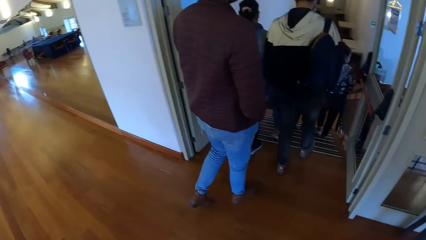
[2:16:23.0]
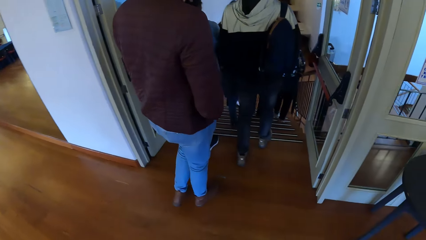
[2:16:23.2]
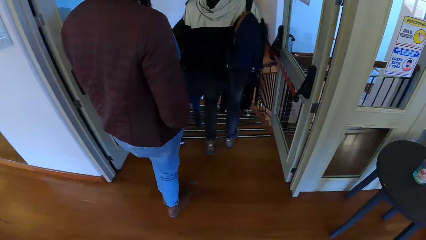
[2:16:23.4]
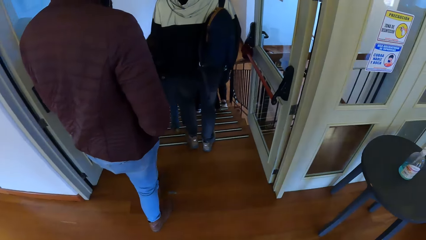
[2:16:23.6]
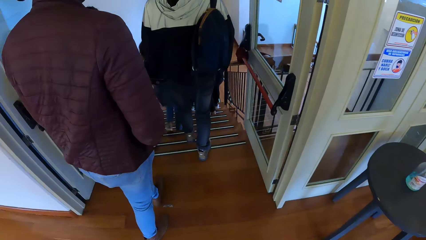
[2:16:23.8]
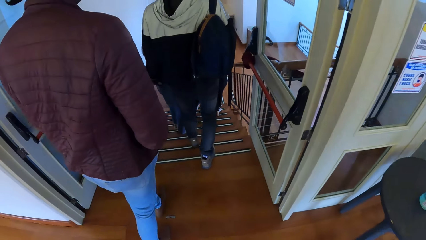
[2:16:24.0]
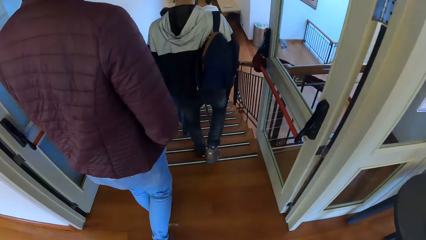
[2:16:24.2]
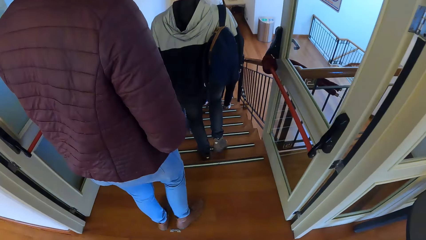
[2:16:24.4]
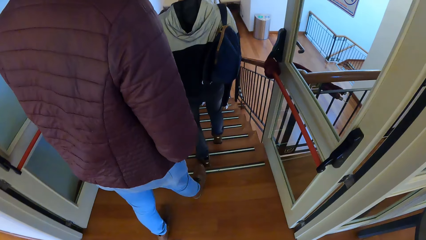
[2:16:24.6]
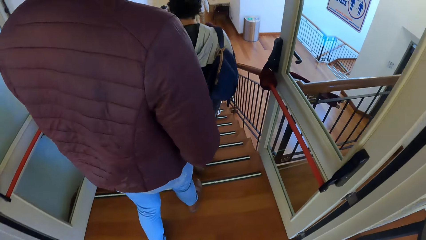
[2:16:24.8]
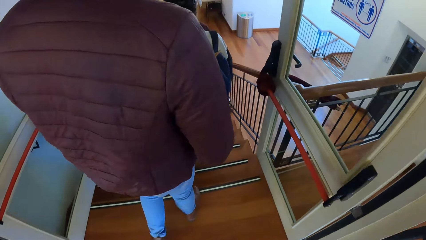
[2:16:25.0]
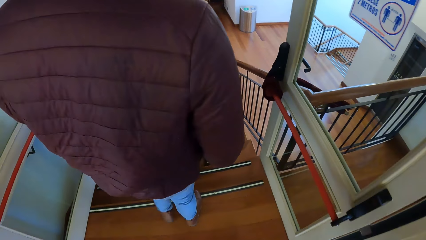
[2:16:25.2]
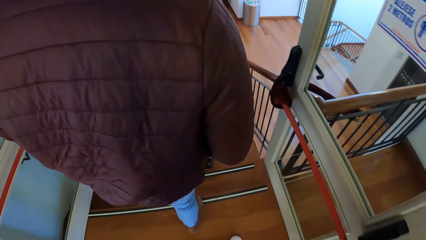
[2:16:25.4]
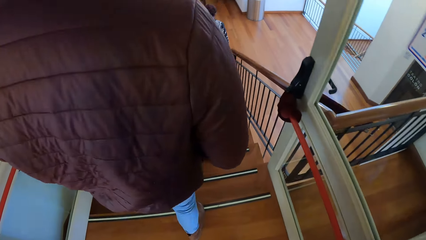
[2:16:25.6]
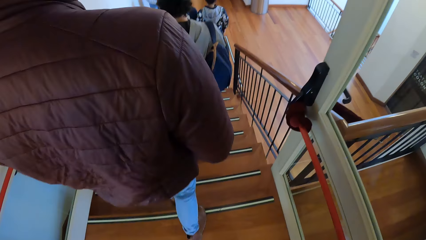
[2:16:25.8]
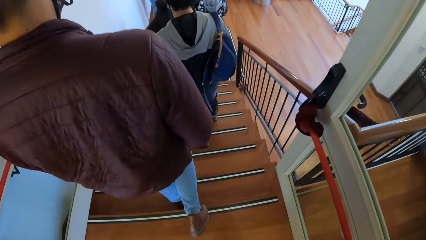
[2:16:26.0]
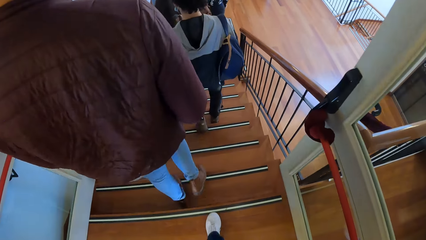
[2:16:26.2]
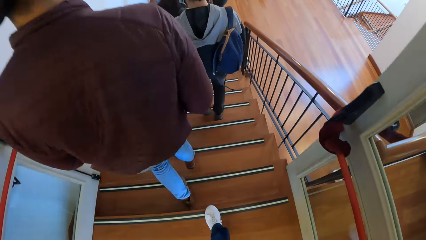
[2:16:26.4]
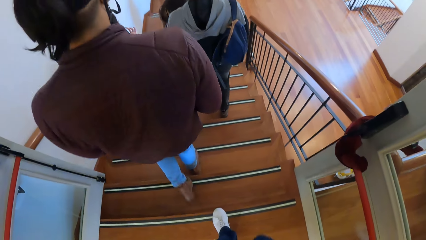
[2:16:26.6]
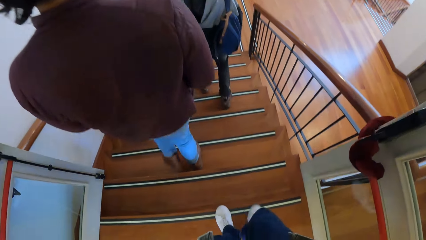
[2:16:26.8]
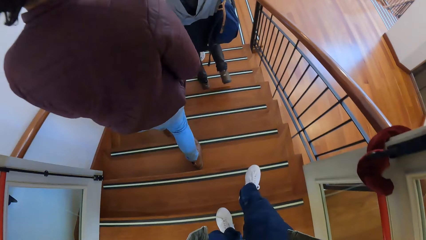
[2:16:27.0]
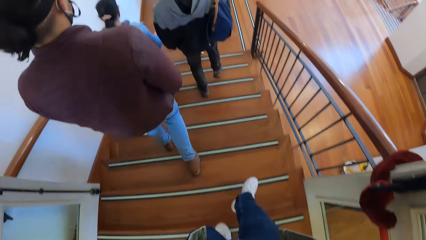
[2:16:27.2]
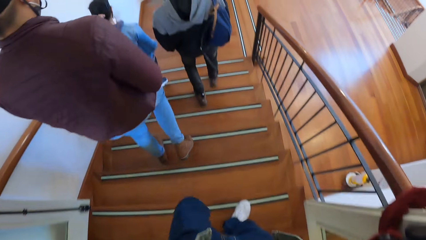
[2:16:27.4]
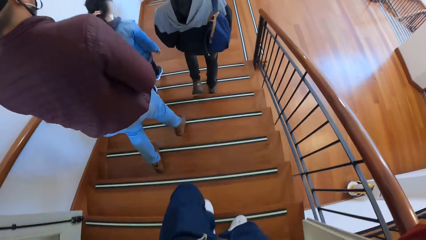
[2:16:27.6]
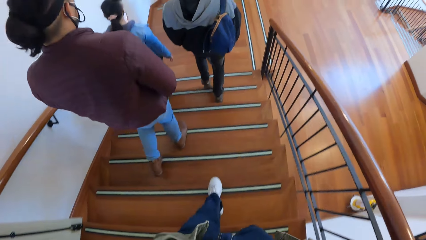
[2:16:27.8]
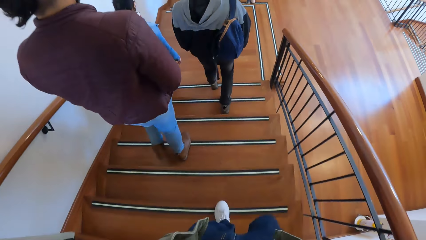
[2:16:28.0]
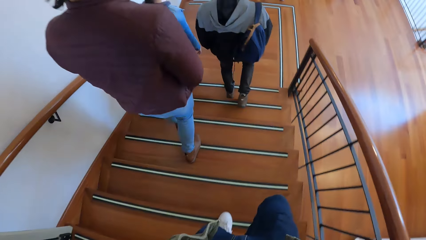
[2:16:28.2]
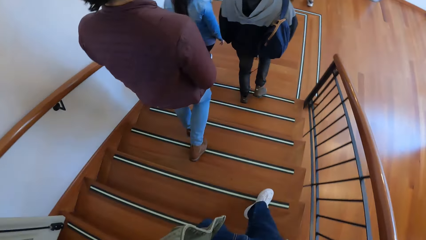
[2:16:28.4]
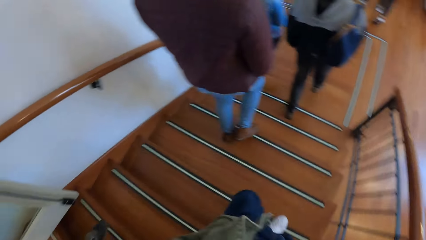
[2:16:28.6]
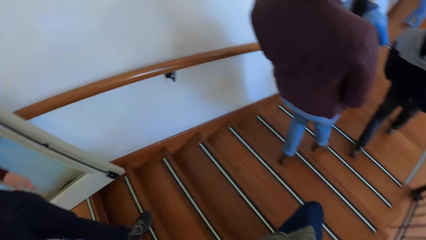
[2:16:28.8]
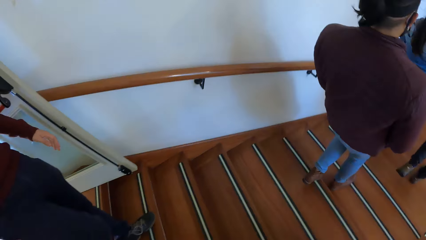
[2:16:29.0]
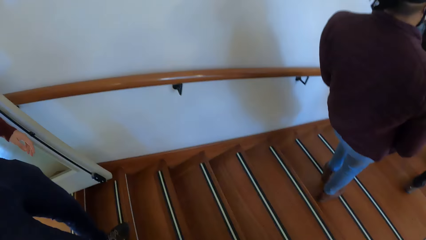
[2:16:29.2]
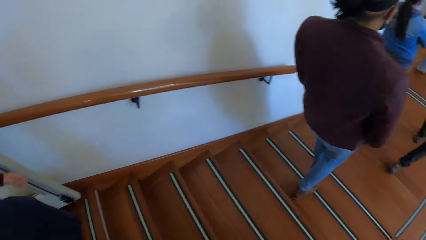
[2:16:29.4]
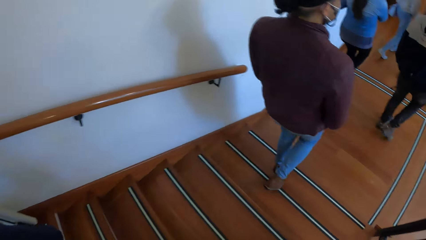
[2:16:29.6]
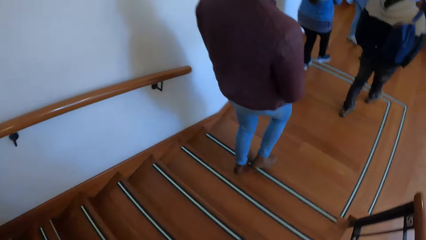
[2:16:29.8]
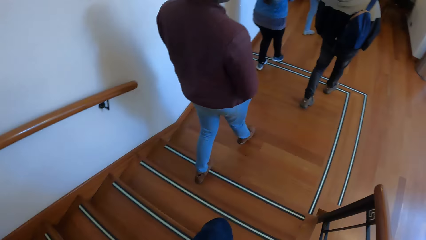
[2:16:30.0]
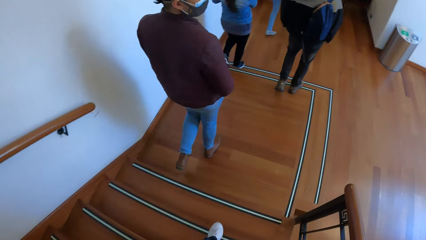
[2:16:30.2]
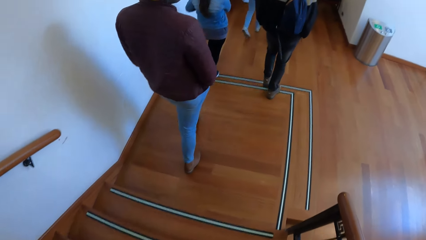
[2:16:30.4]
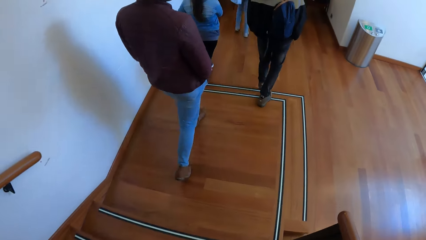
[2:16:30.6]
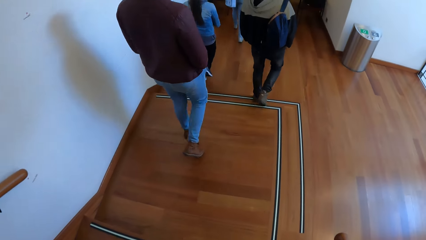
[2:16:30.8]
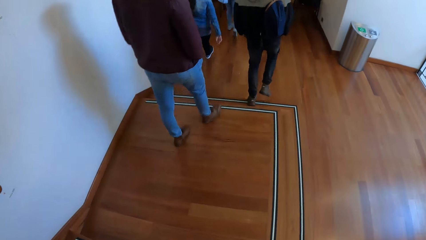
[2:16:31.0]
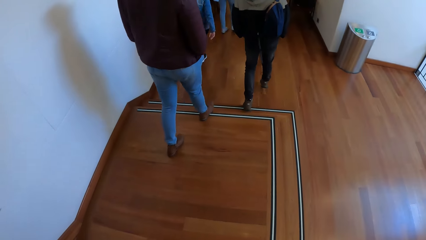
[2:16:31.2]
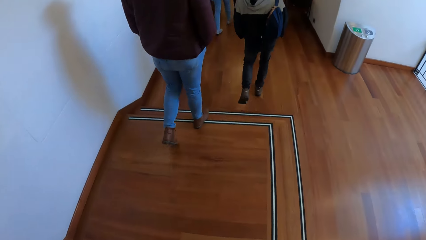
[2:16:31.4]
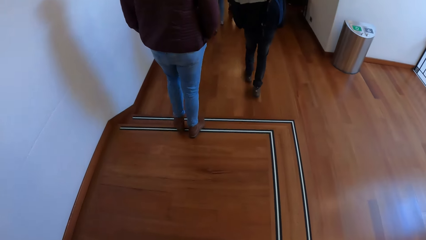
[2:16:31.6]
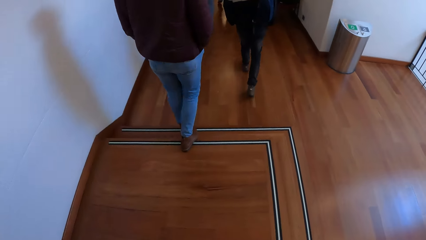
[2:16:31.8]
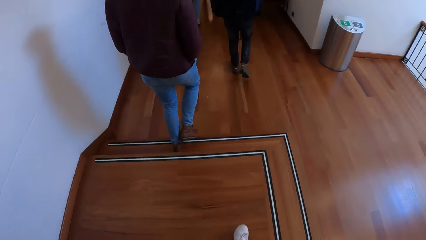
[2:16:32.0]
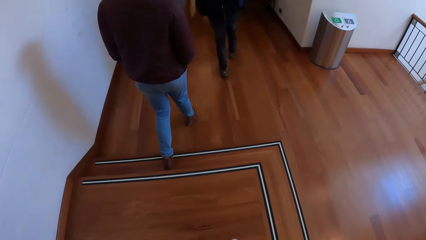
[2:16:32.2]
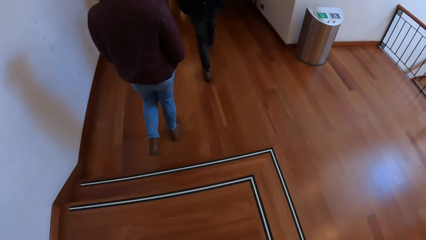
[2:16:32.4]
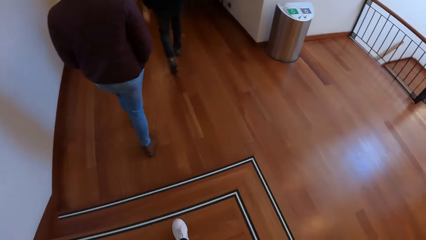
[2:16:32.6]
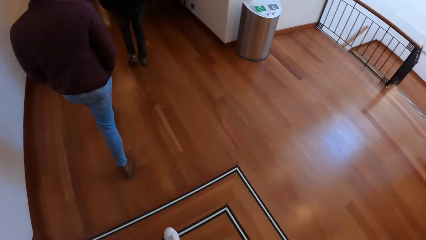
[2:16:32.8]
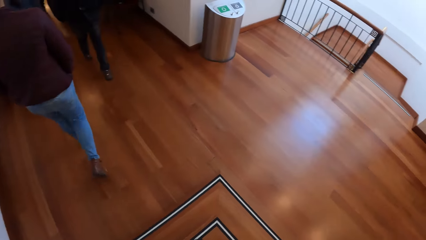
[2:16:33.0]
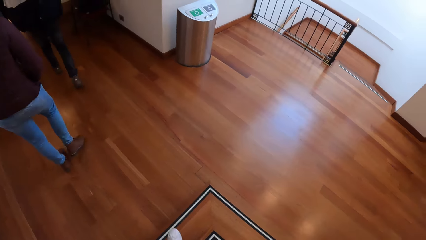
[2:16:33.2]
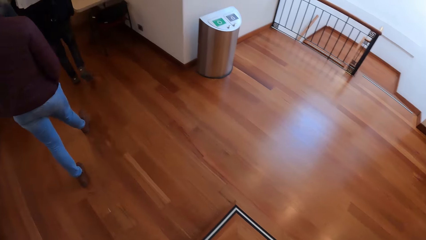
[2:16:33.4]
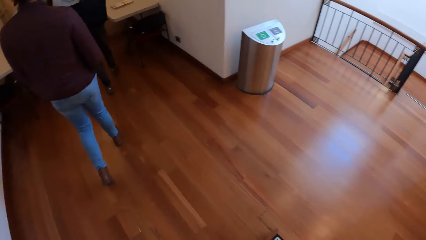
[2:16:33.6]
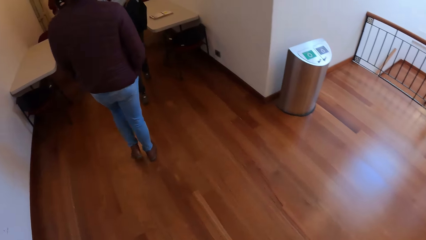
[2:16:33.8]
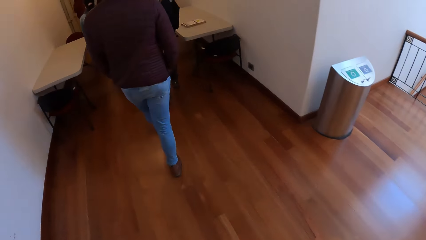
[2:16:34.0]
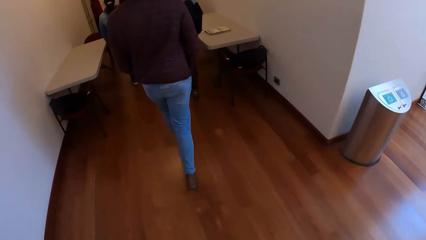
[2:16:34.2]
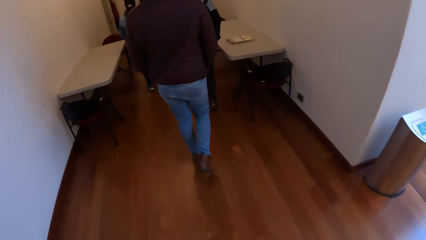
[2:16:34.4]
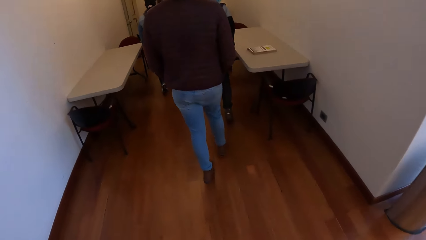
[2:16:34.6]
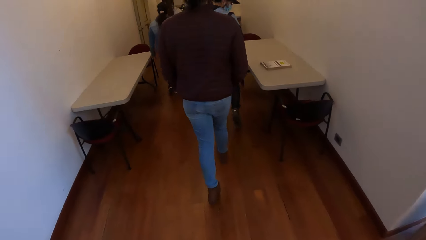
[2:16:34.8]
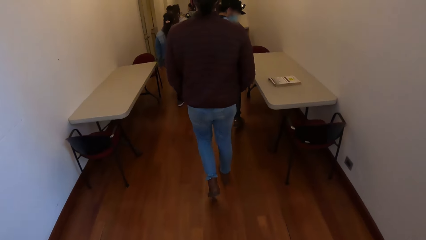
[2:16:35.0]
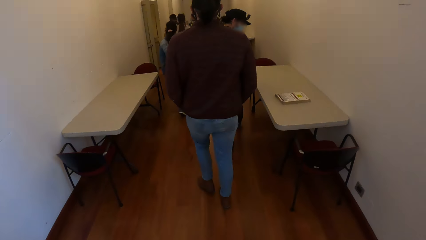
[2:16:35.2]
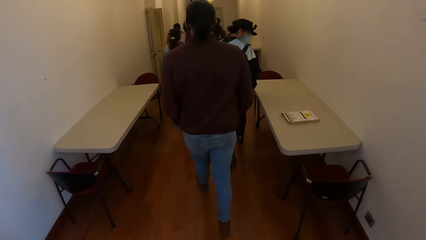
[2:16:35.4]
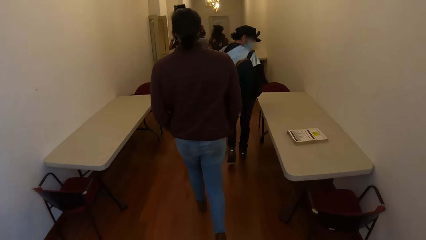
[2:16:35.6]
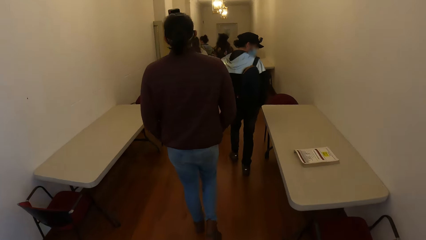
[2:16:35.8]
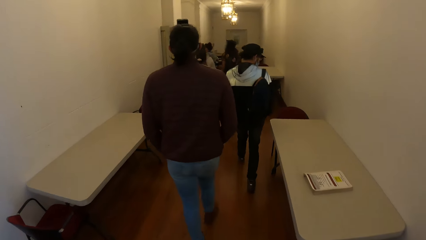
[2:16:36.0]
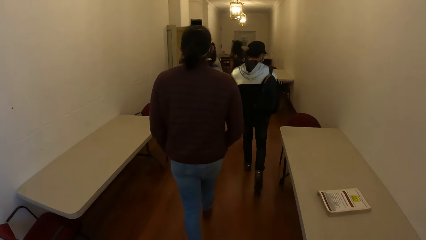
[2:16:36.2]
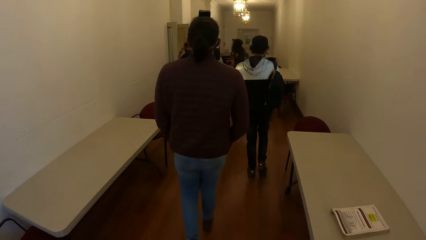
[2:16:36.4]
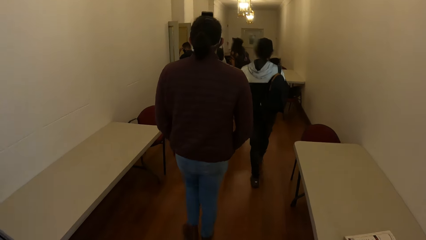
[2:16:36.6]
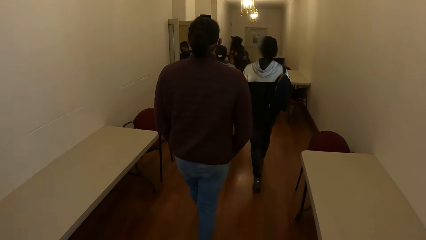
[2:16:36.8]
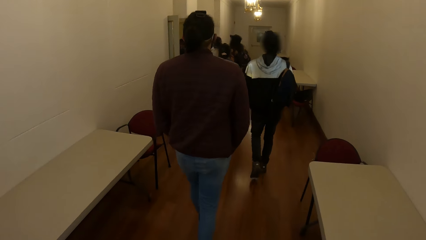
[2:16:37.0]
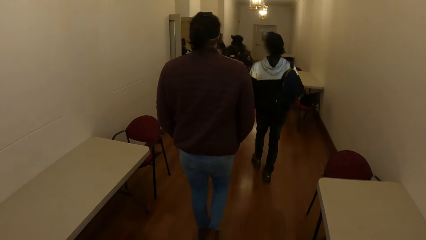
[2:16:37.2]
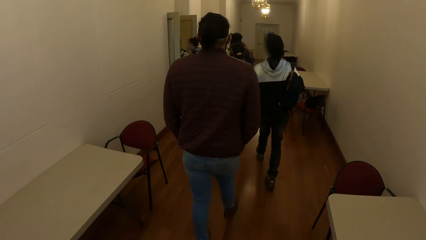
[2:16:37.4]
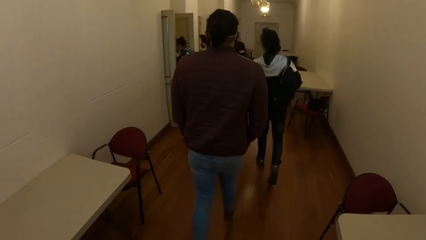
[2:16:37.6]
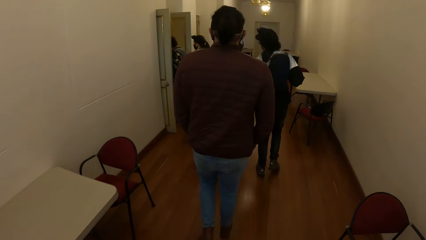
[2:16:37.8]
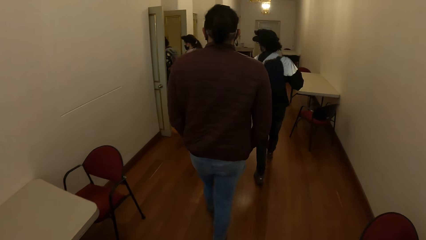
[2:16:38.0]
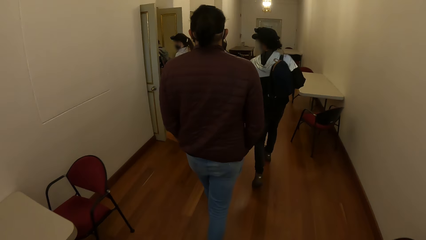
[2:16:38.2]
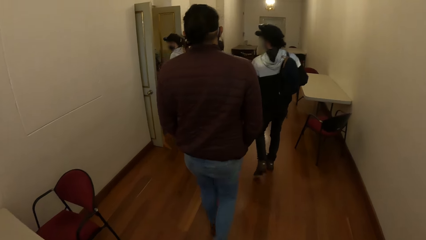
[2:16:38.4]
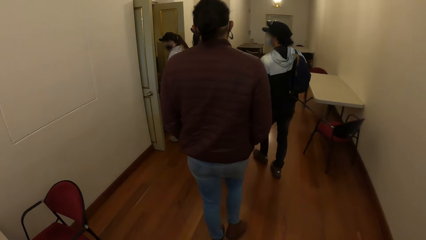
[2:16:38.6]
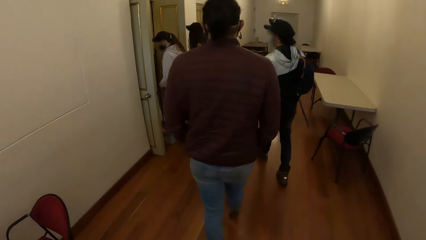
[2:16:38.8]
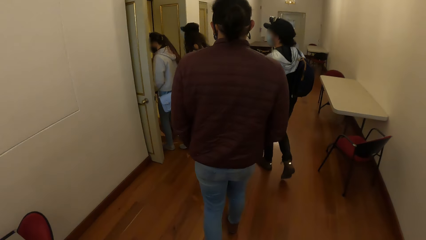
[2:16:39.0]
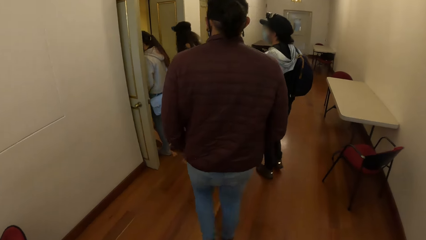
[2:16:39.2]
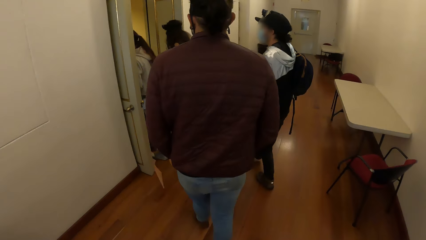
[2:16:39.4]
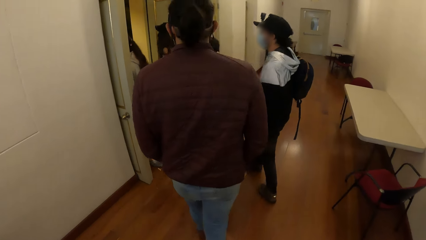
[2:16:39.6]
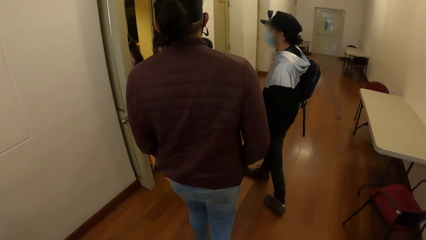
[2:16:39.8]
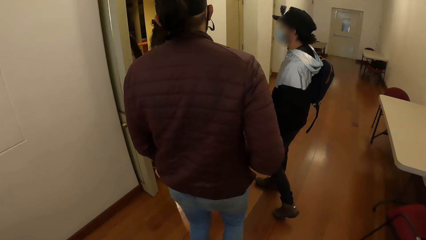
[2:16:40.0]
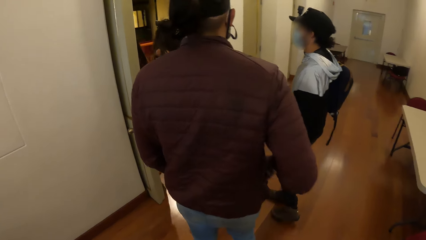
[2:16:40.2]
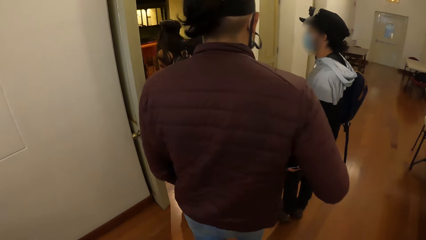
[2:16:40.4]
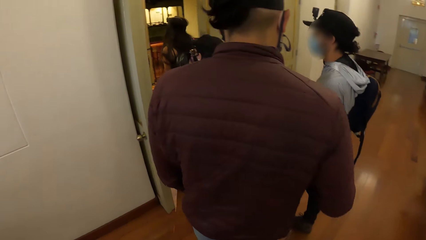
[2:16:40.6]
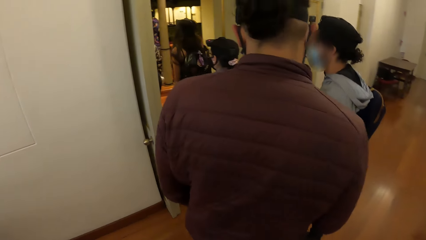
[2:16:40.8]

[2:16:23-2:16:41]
The camera wearer walks down the staircase. They walk in the corridor.
